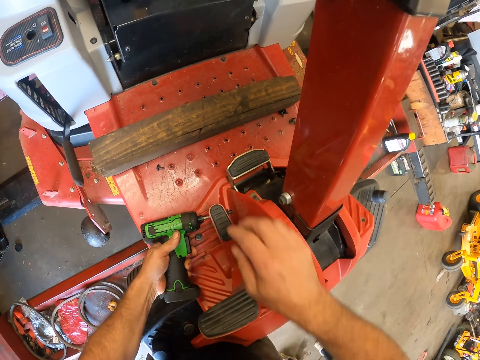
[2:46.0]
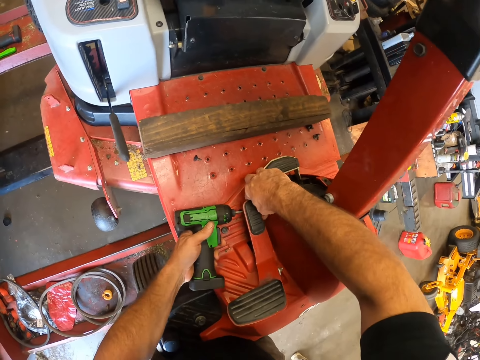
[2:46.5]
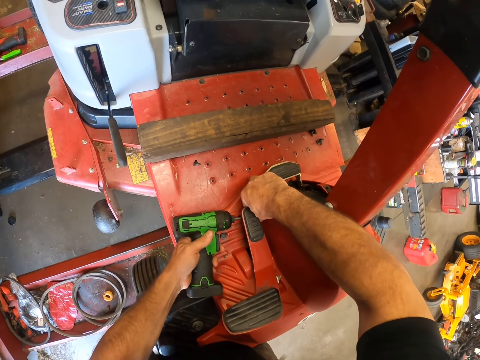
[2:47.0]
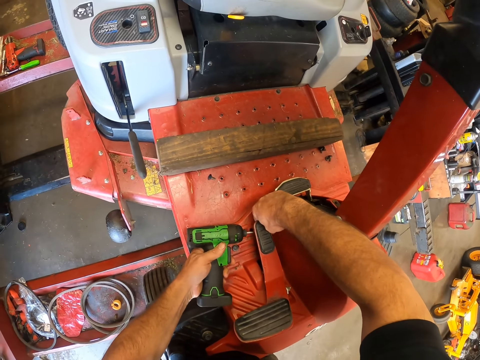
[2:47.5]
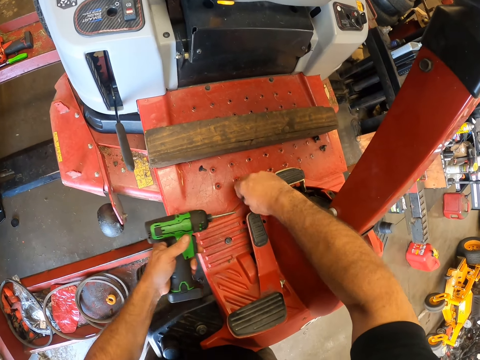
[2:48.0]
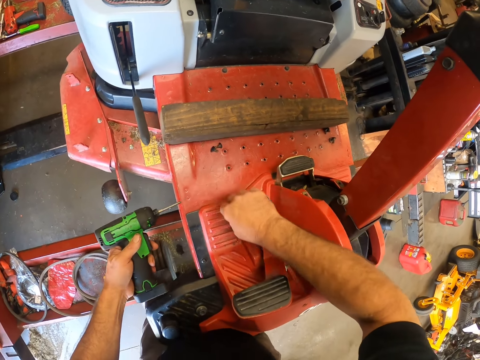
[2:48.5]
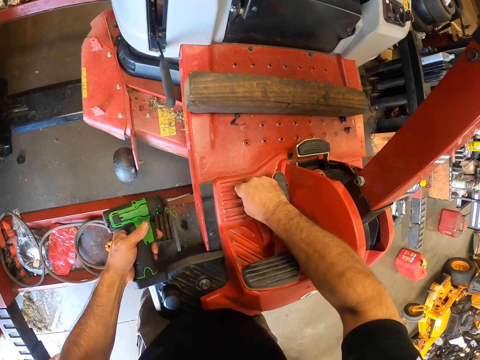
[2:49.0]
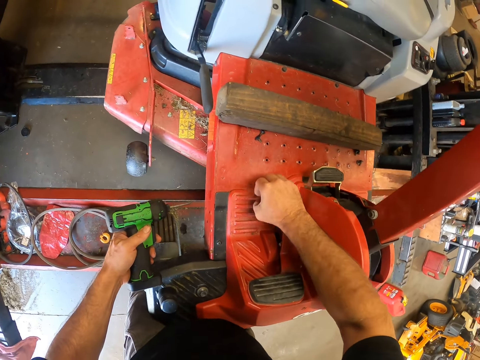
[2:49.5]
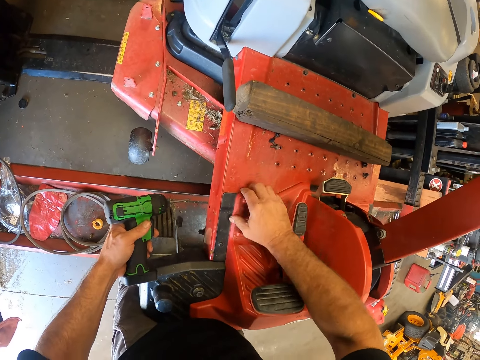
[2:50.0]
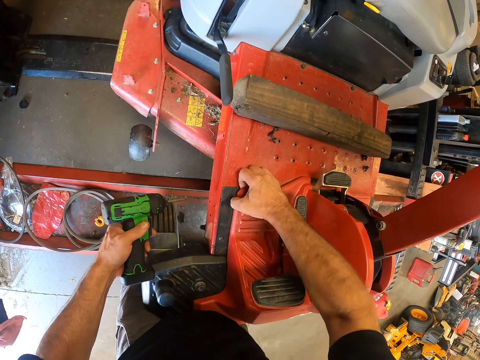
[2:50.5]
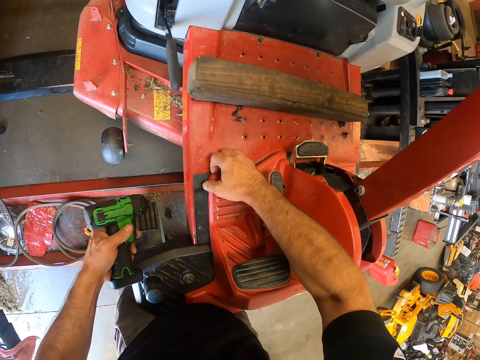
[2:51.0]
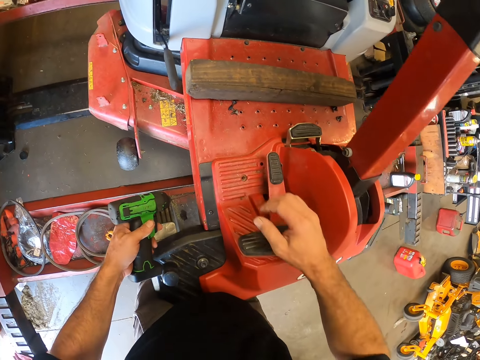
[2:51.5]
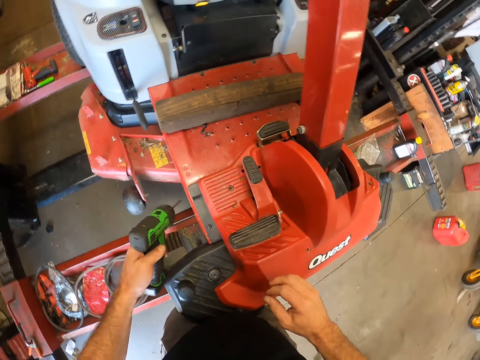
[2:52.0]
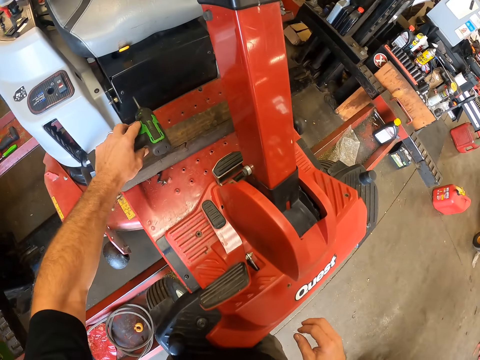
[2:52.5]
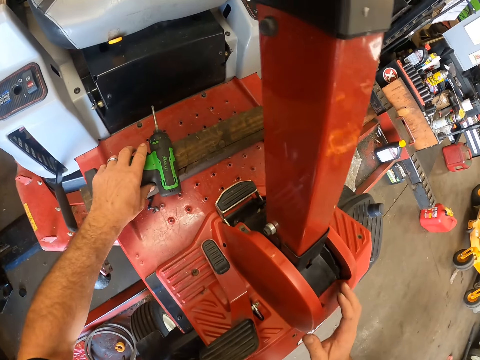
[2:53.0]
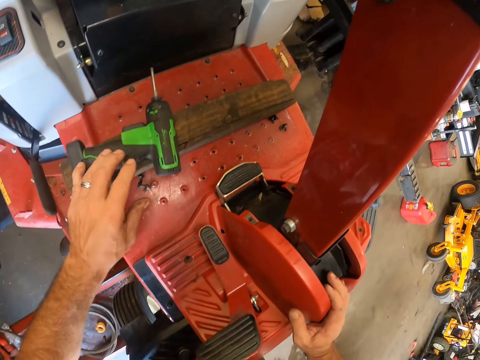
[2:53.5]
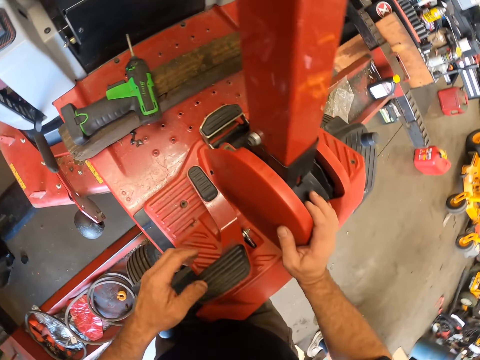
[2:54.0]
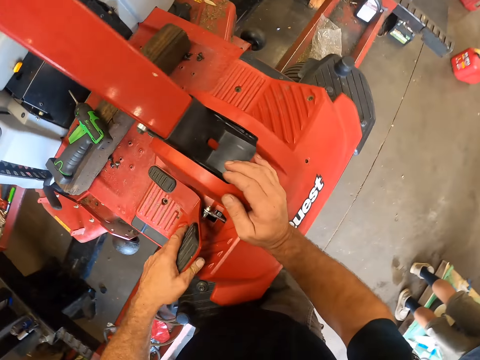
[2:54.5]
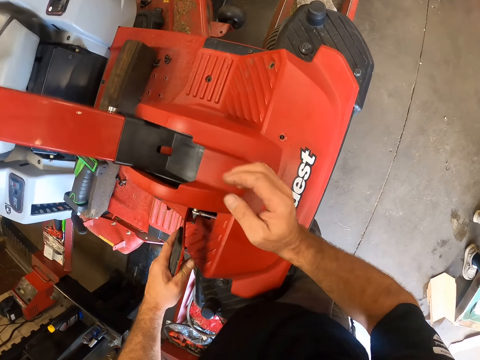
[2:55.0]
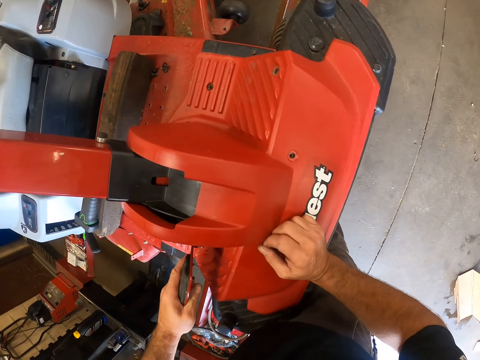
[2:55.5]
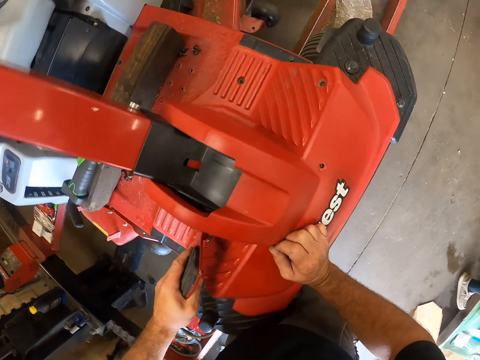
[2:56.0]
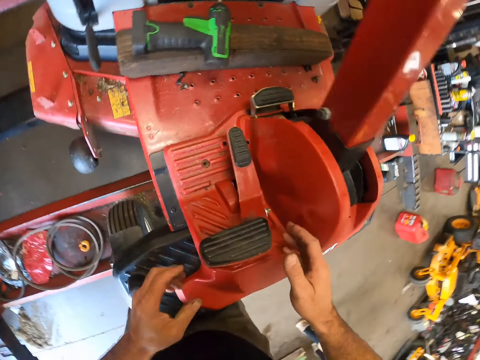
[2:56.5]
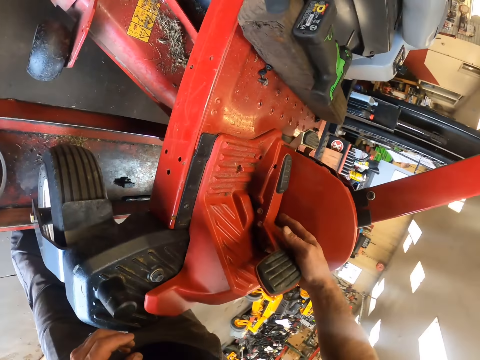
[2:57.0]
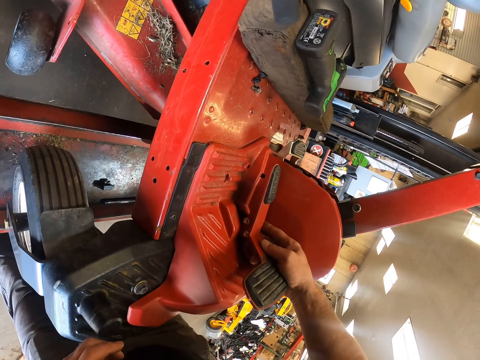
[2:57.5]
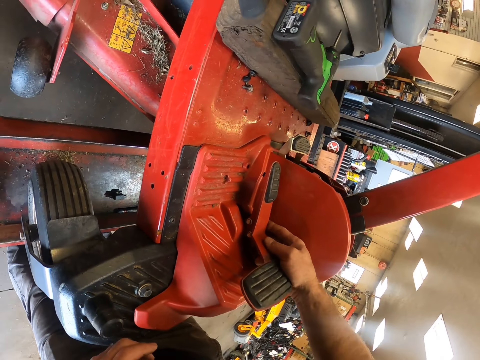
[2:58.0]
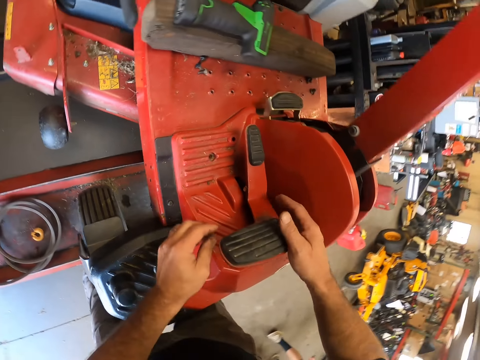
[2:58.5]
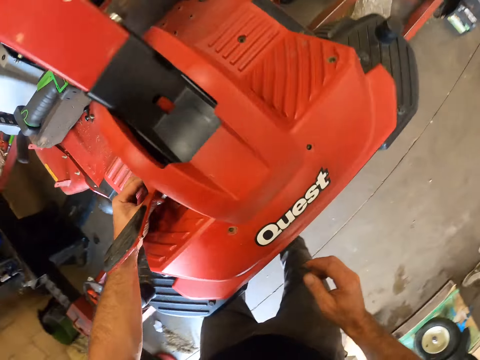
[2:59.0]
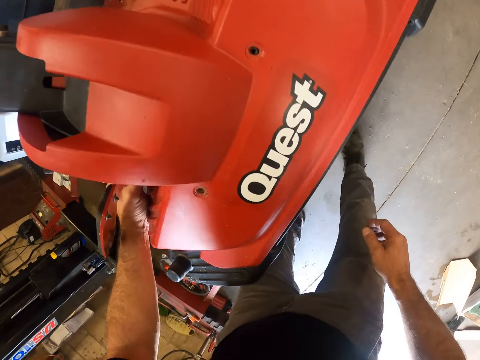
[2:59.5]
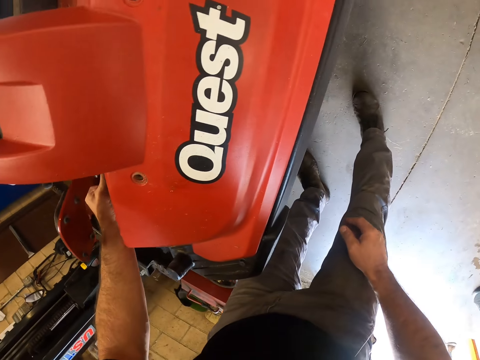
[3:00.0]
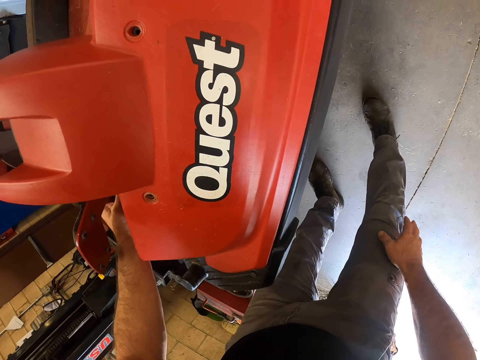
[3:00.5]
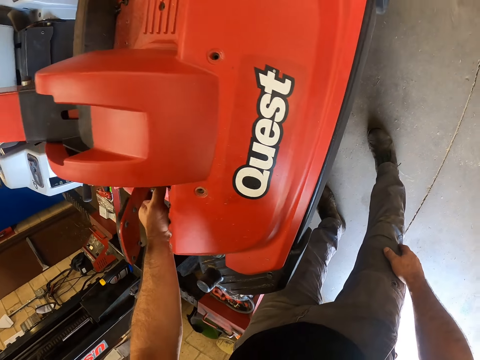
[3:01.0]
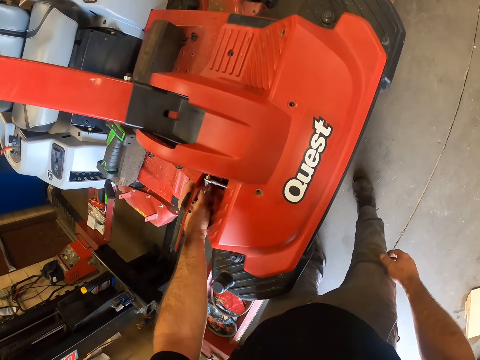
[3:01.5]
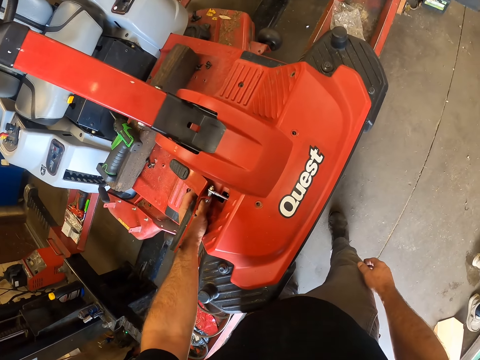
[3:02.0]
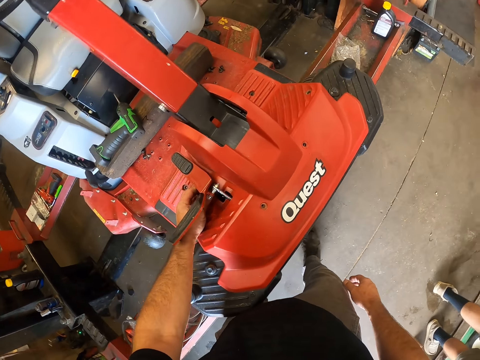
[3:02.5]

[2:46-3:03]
The camera wearer removes the impact driver from the screw on the lawnmower. He picks the screw from the lawnmower with his right hand. He drops the screw on the lawnmower. He picks the screw from the lawnmower with his right hand. He drops the screw on the lawnmower. He lifts the top part of the lawnmower. He pulls the part of the lawnmower with his right hand. He drops the impact driver on the lawnmower. He shakes the top part of the lawnmower. He touches the lawnmower with both hands. He removes his left hand from the lawnmower. He removes his right hand from the lawnmower. He touches the lawnmower with his left hand.

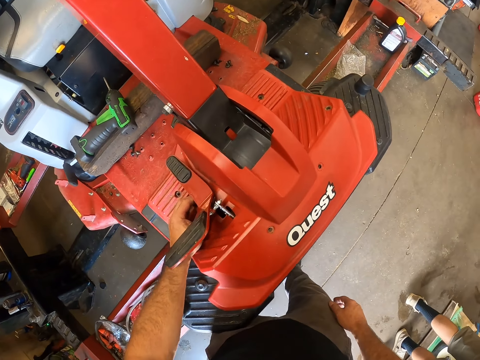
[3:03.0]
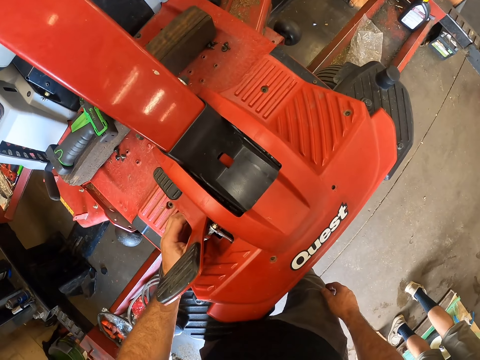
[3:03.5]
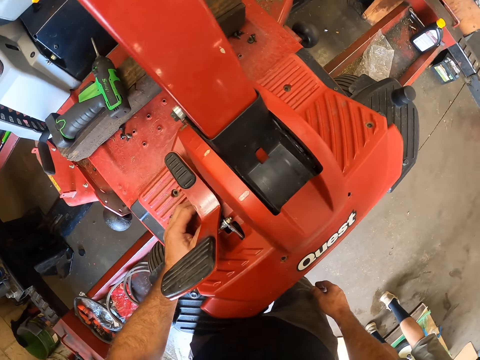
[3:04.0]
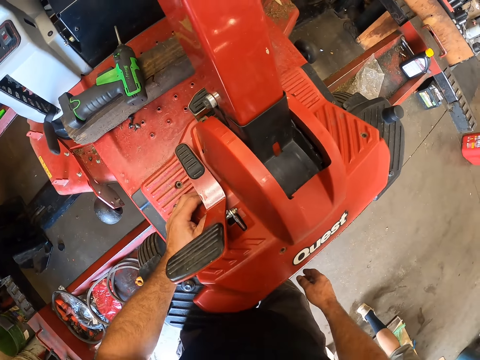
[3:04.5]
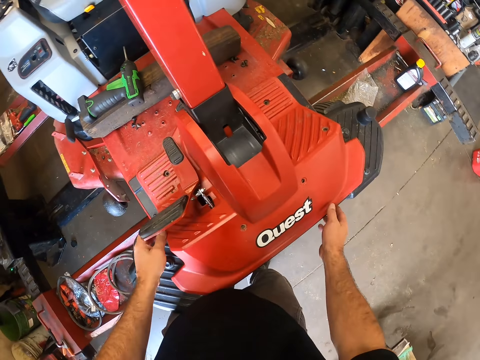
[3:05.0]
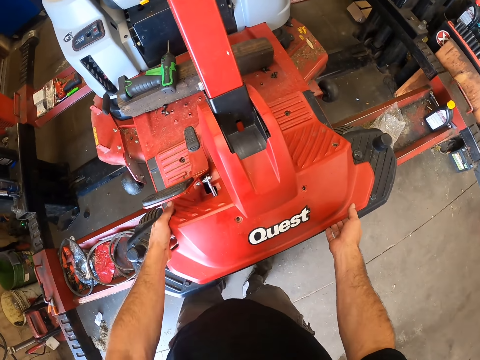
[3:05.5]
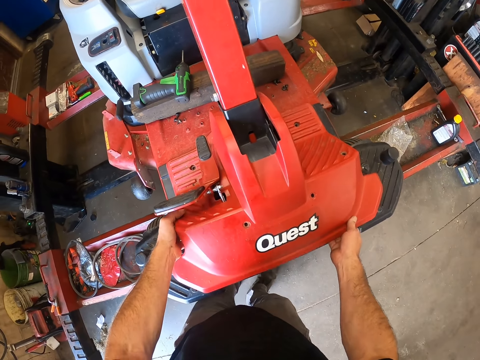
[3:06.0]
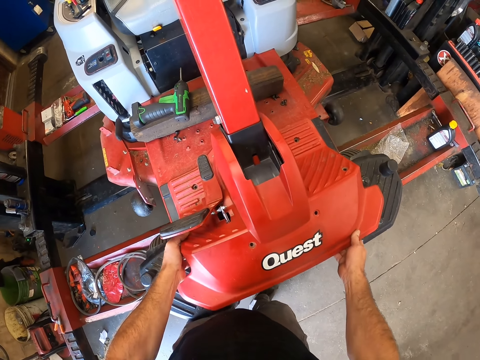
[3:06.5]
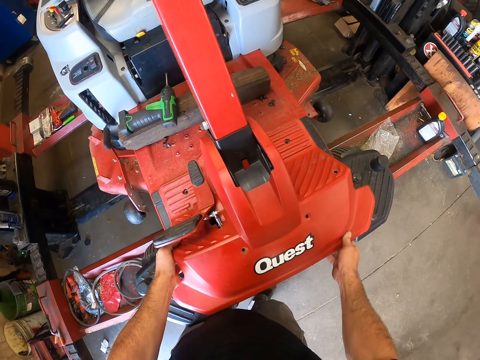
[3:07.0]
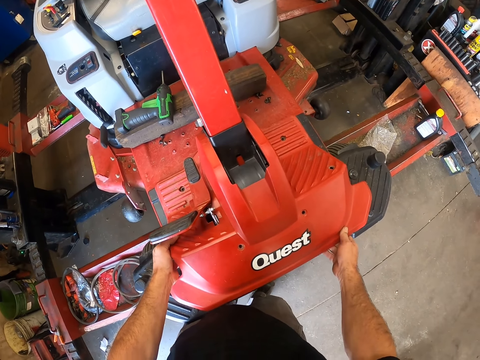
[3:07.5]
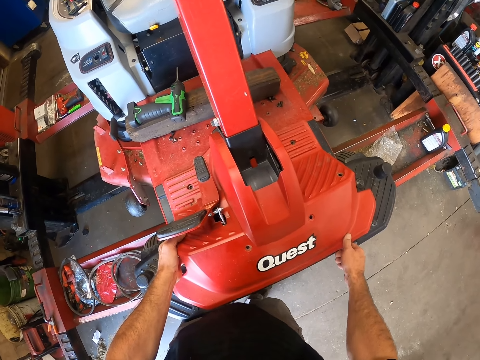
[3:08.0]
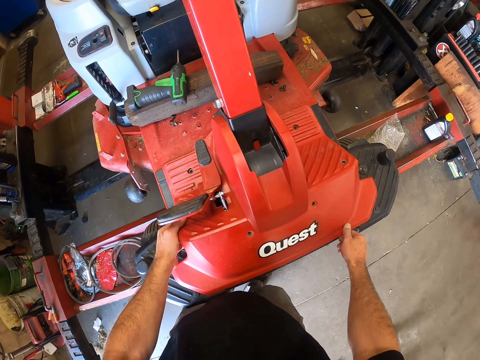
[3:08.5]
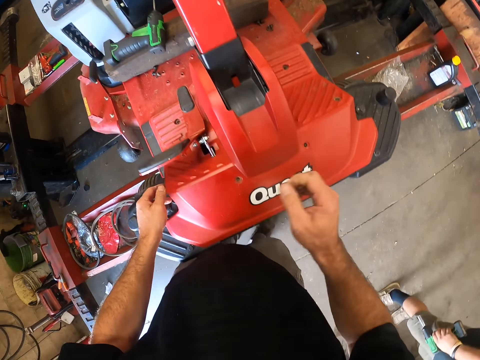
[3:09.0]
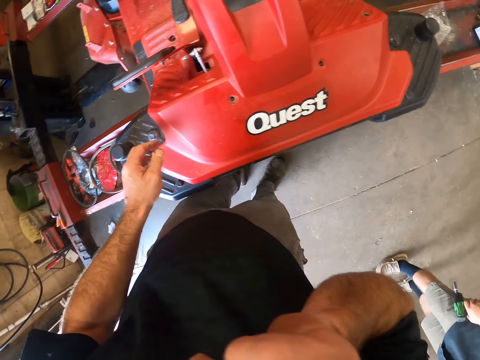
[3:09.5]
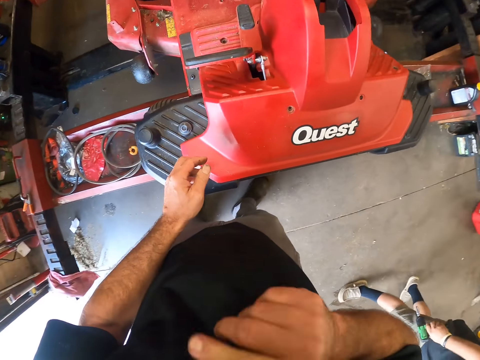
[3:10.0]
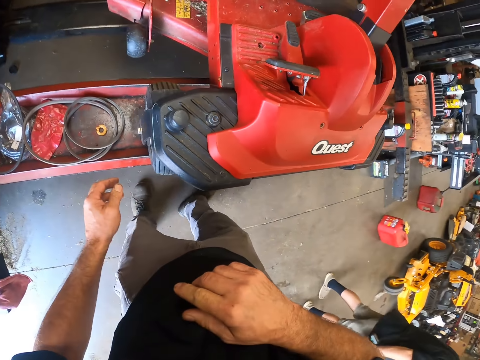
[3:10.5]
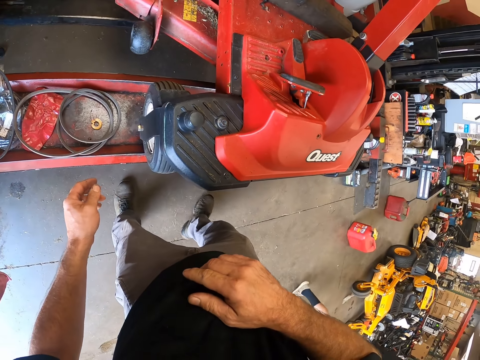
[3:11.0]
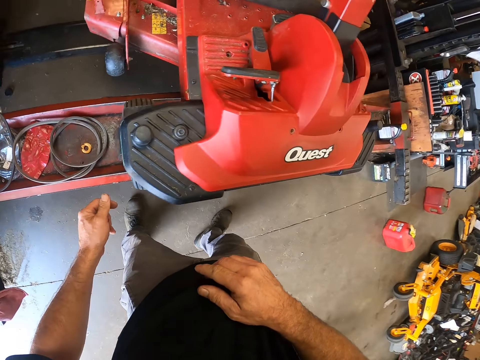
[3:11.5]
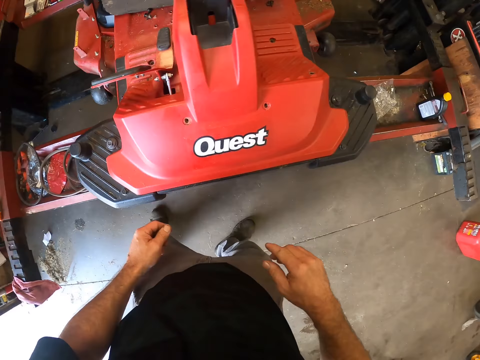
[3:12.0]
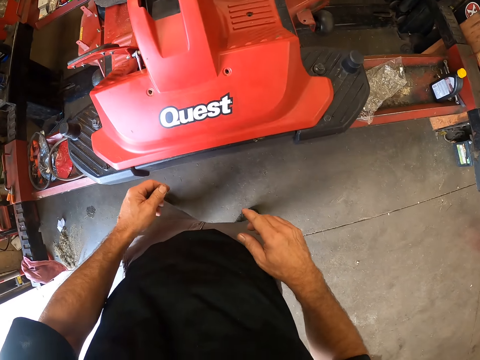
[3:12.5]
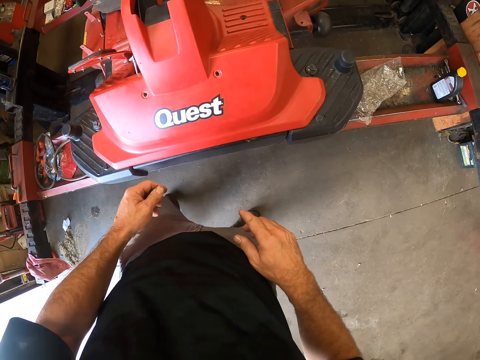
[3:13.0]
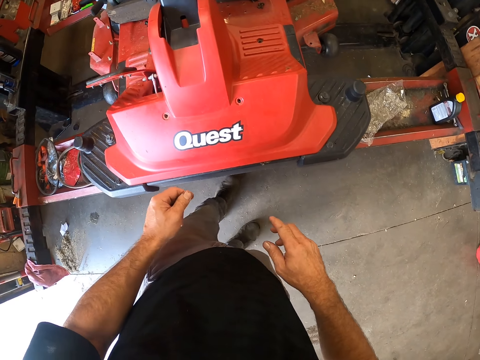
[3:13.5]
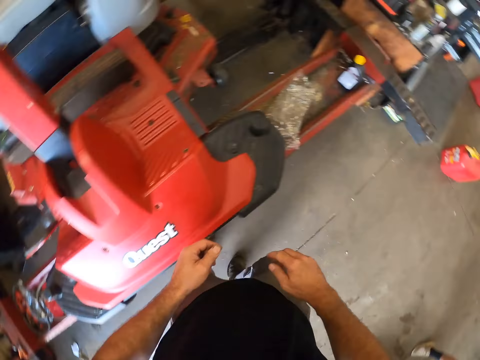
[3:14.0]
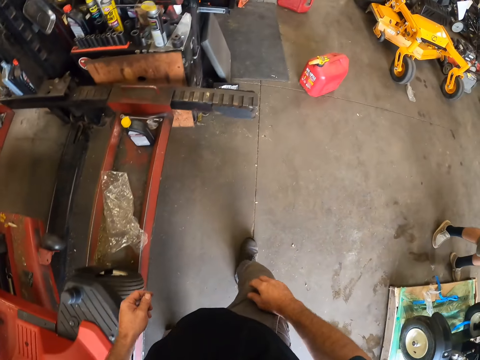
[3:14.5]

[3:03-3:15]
The camera wearer pulls the part of the lawnmower with both hands. He removes his hands from the lawnmower. He touches his face with his right hand. He removes his right hand from his face. He walks around the garage.
